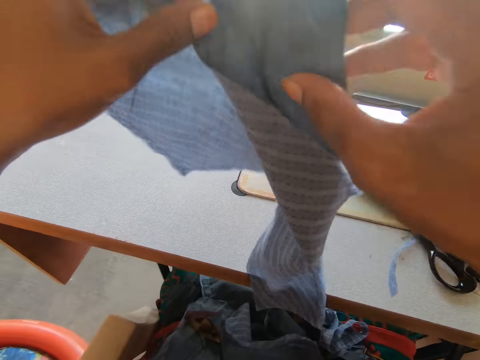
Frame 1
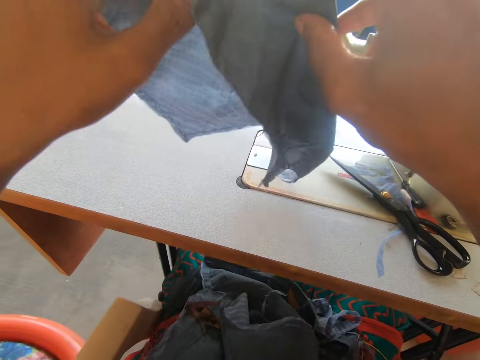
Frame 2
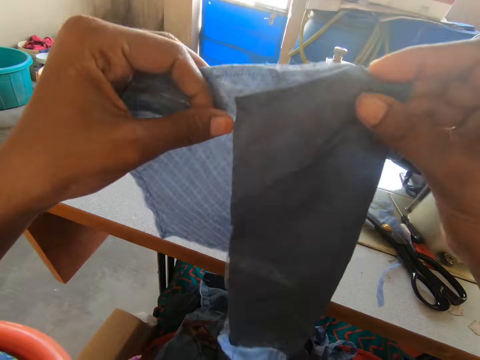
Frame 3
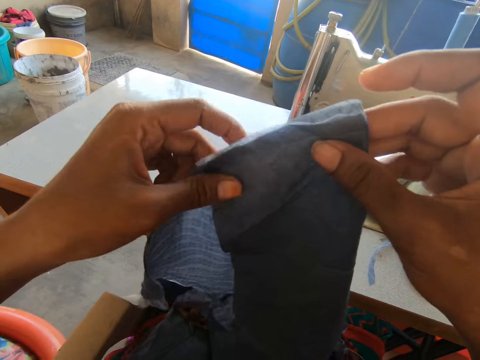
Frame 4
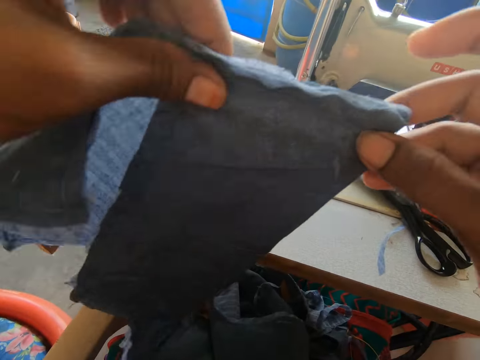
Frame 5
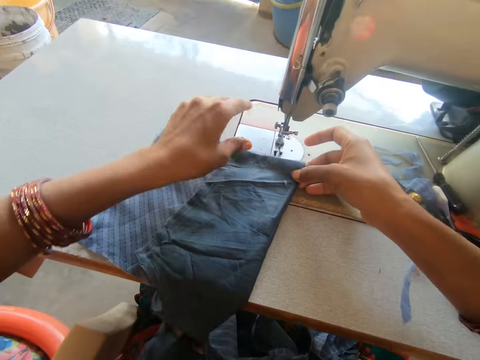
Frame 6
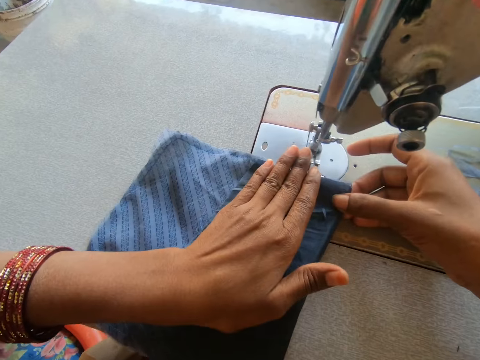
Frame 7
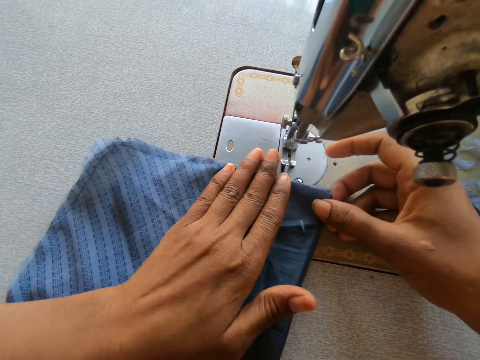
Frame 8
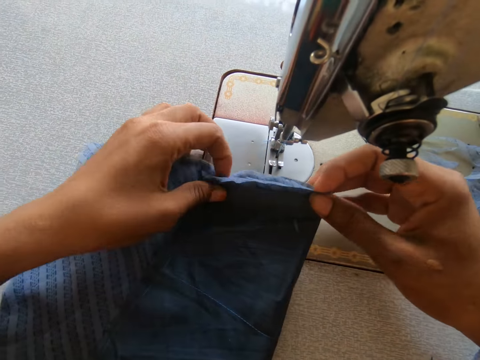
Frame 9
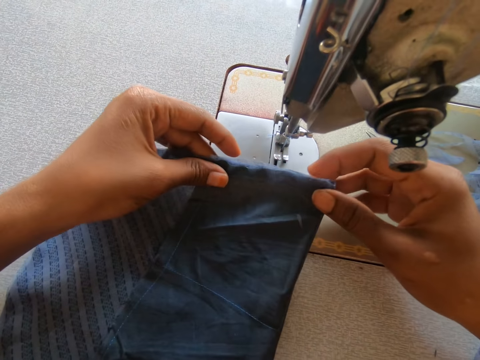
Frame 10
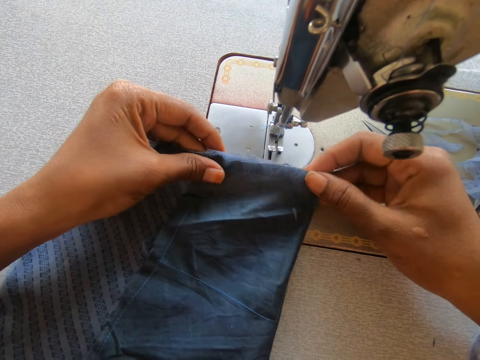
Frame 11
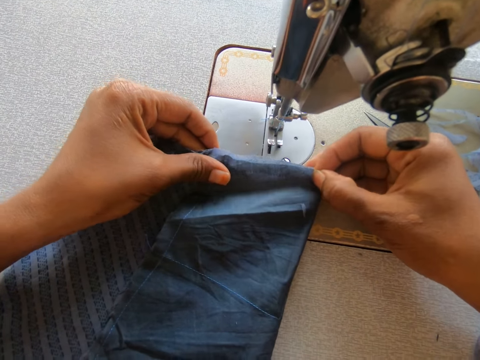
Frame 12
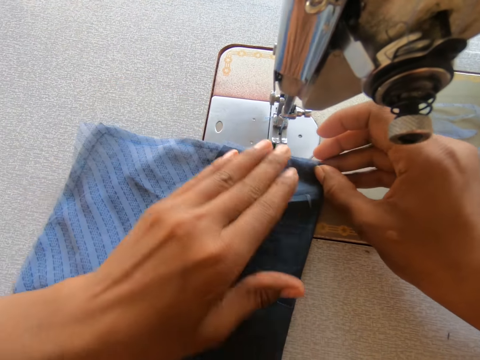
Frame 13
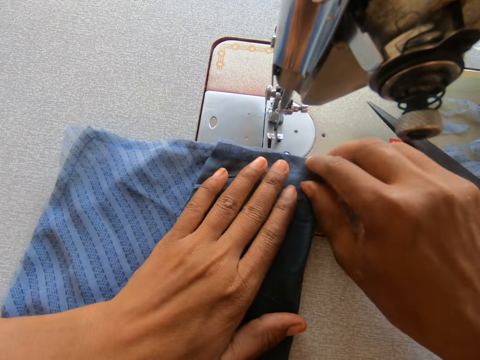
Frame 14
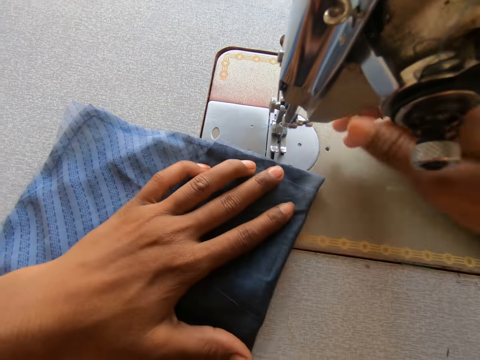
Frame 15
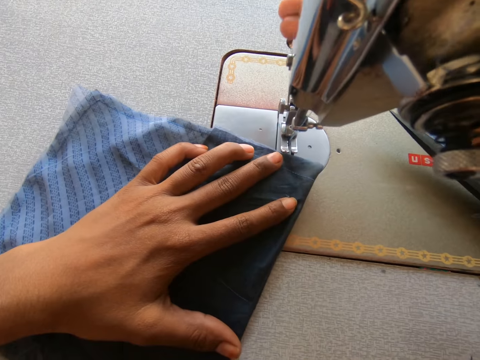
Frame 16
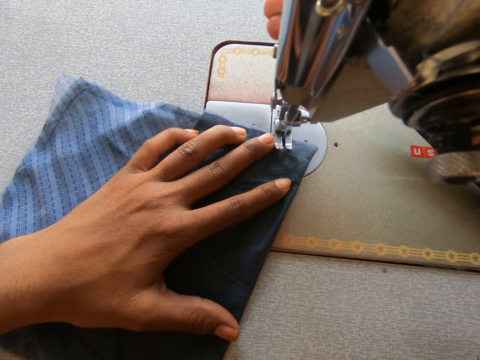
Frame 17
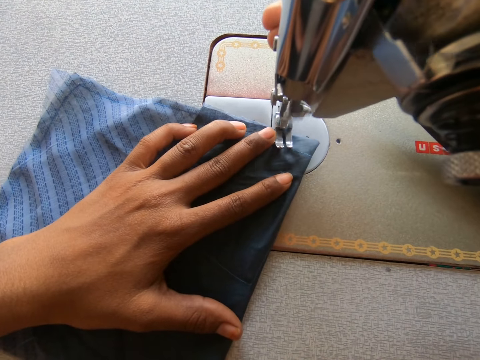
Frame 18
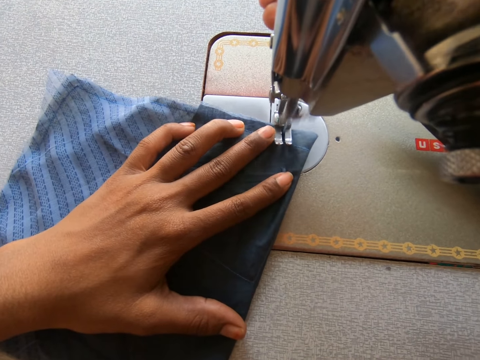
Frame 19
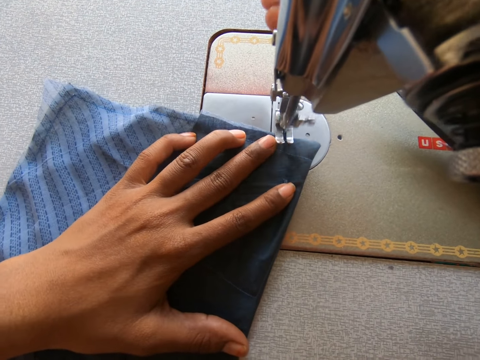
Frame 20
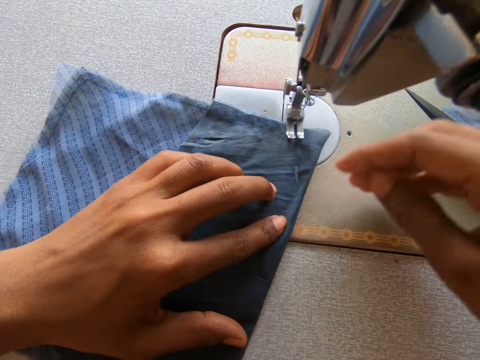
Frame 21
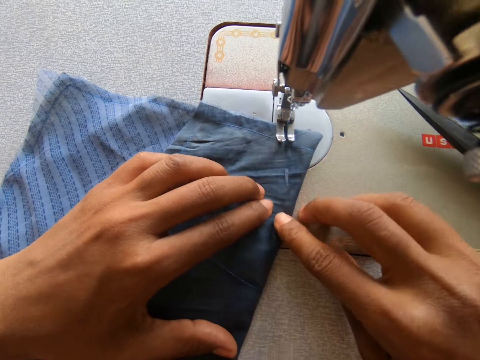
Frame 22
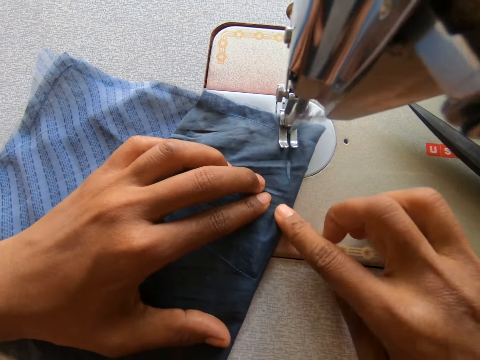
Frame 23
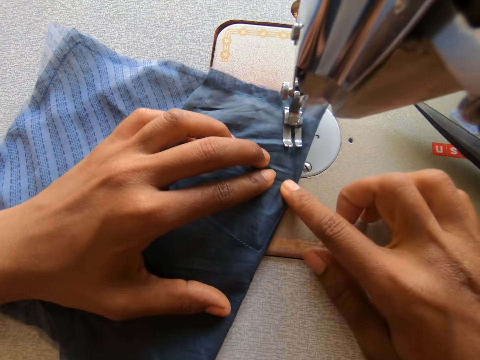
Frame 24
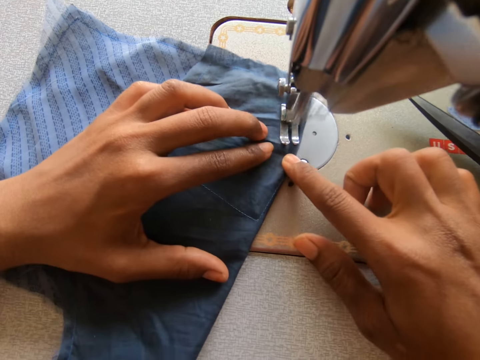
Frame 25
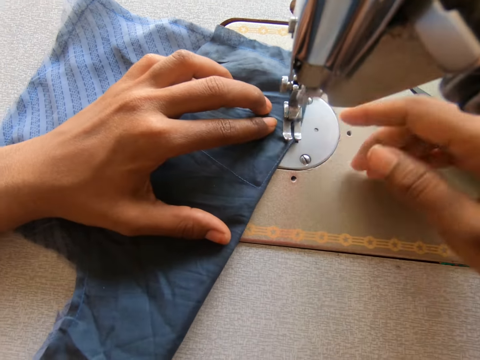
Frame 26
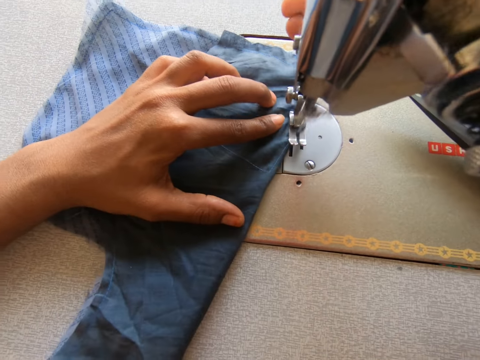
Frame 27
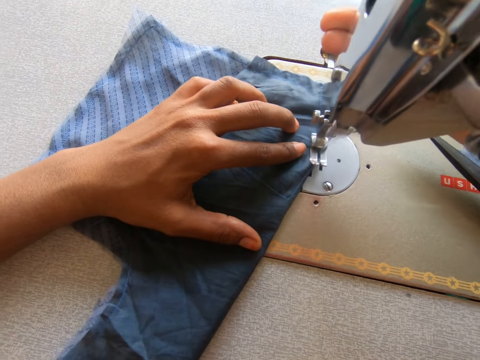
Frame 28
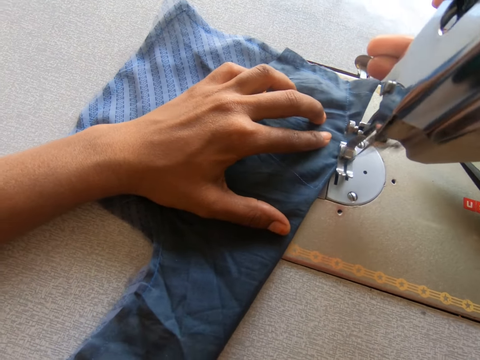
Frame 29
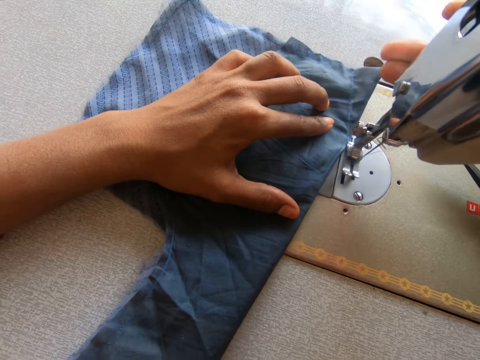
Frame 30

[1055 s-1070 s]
The camera wearer places the cloth on the sewing machine. They touch the sewing machine. They sew a garment. They touch the sewing machine.

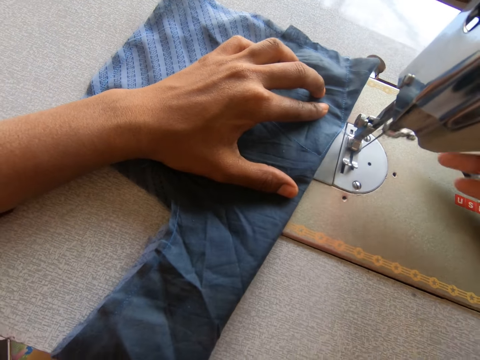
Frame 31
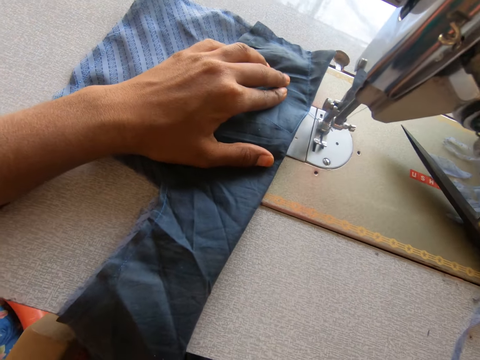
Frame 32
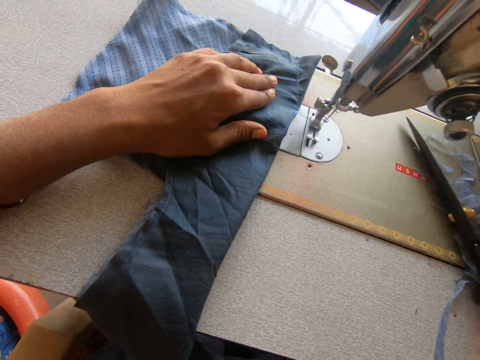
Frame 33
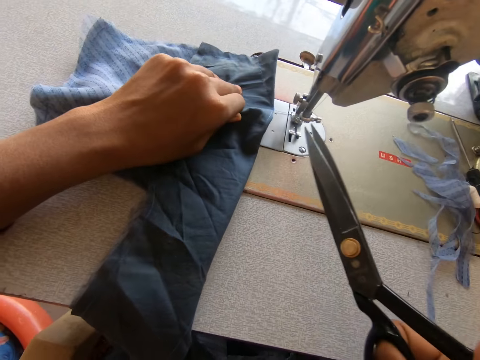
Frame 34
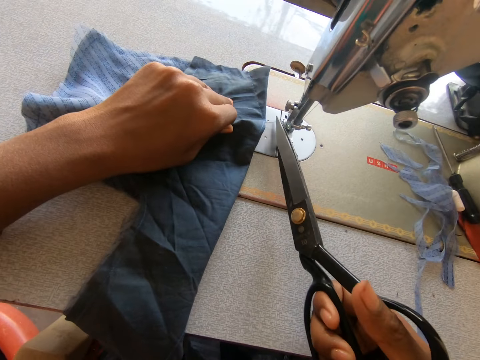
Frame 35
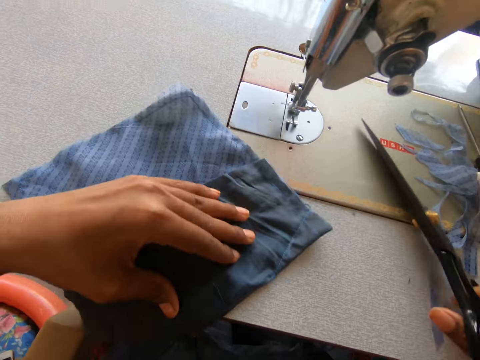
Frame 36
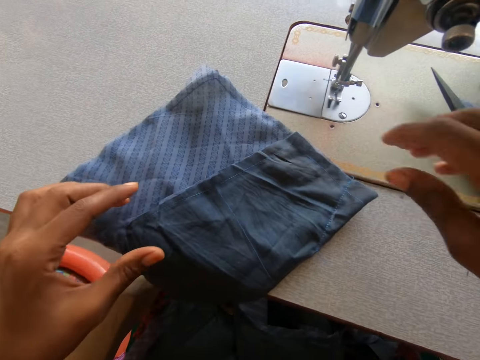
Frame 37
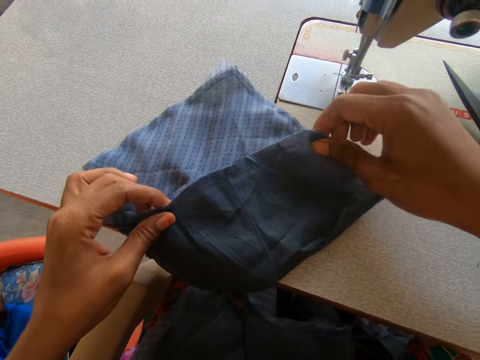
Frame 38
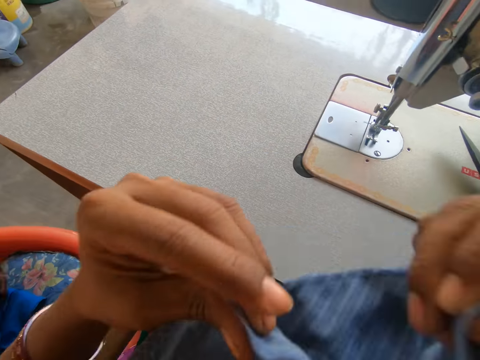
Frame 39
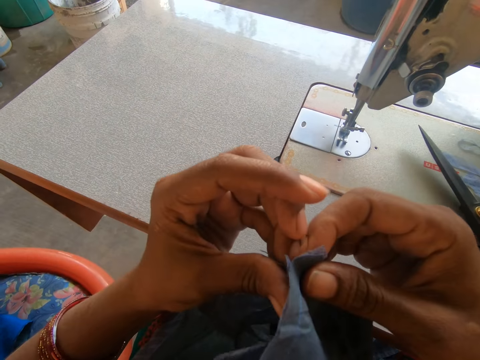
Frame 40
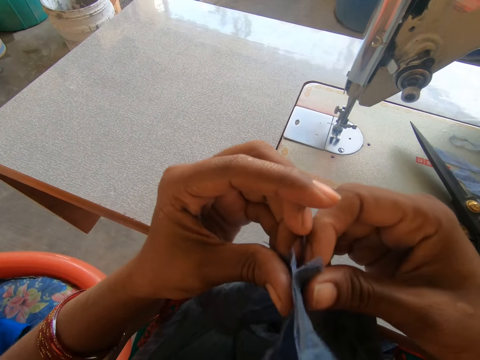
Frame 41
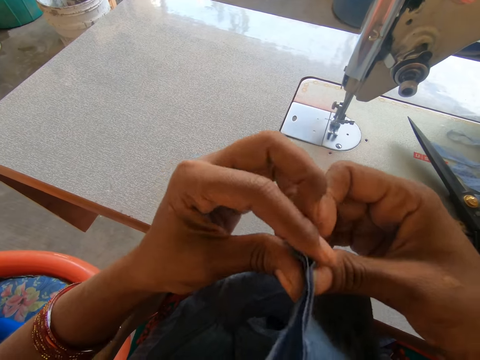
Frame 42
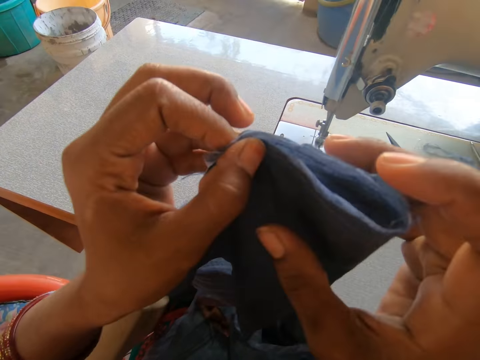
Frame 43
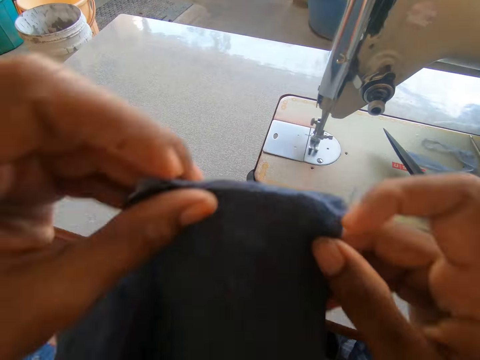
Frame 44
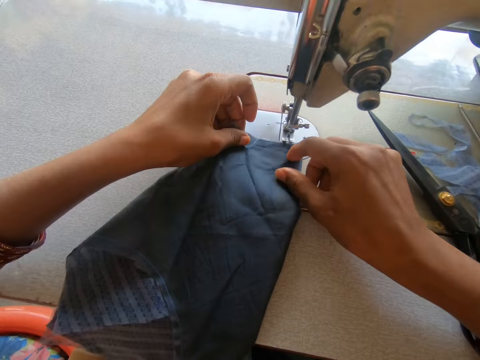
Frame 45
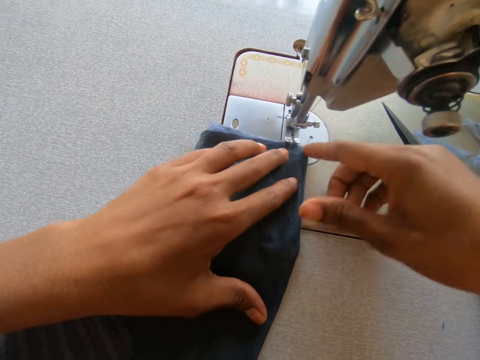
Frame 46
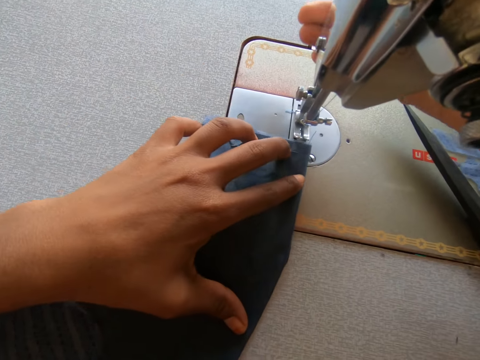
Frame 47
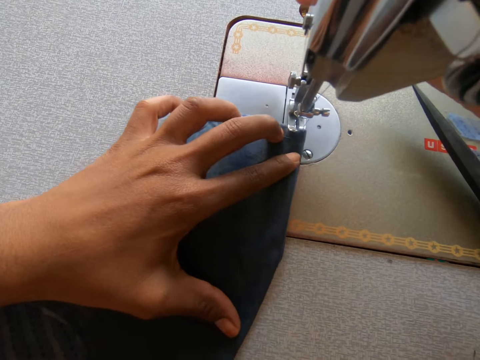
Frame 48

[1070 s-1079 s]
The camera wearer picks up the pair of scissors. They cut a thread on the garment. They place the pair of scissors on the sewing machine. They lift up the garment. They fold the garment. They place the garment on the sewing machine. They turn the needle clamp. They touch the sewing machine.

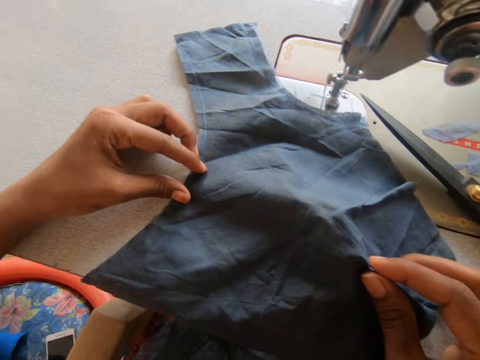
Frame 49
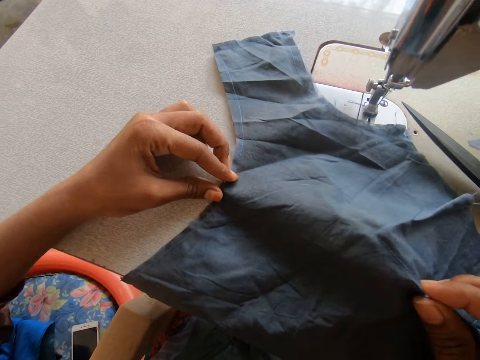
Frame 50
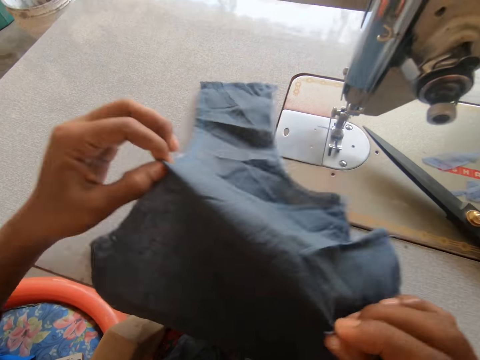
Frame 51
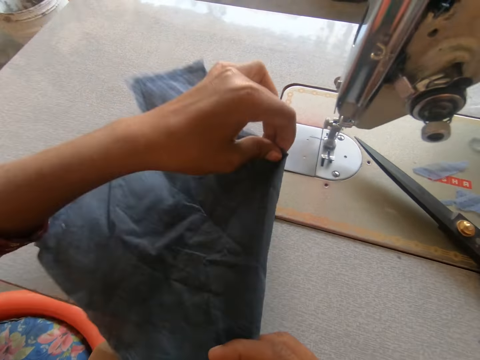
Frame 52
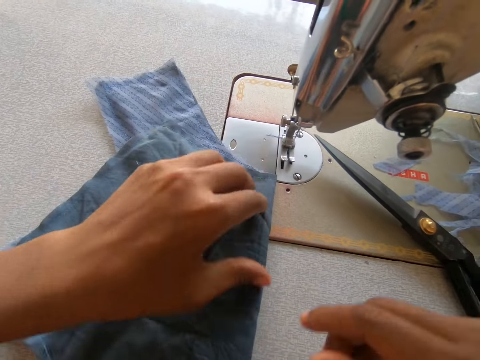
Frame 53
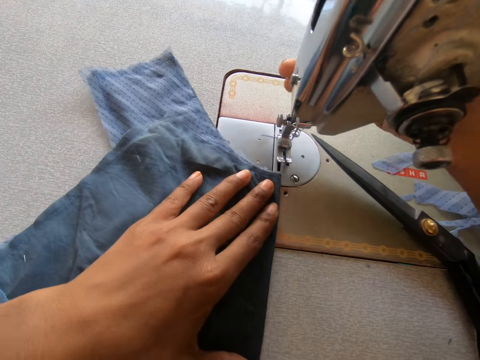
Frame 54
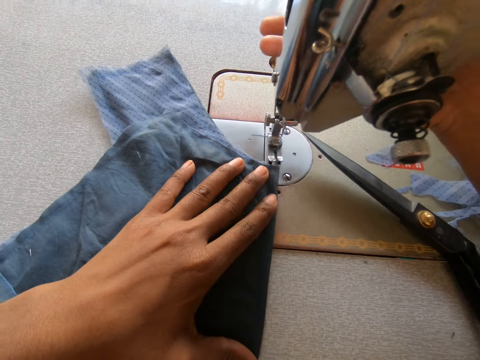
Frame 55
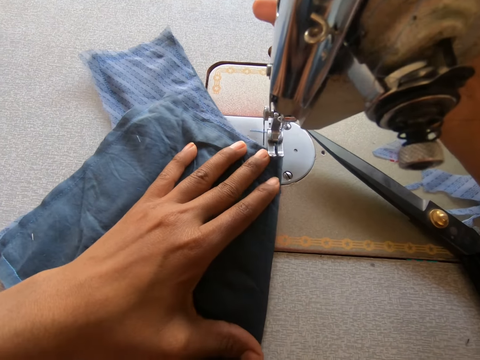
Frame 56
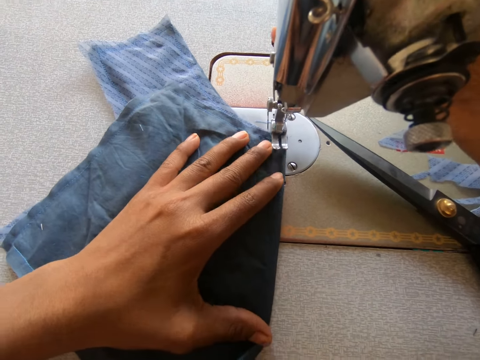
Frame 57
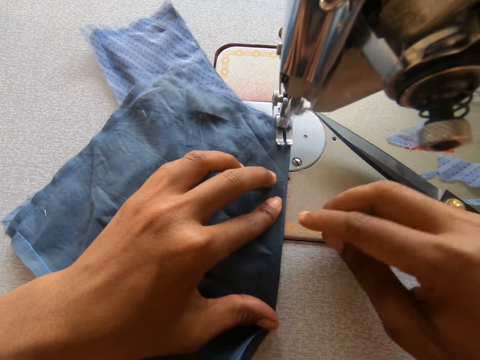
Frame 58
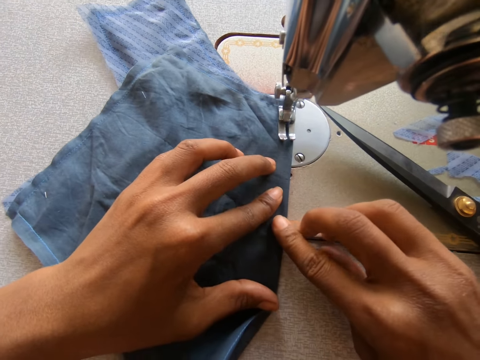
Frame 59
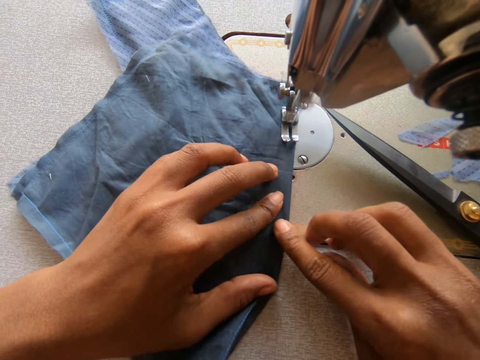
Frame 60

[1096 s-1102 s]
The camera wearer touches the piece of cloth. They fold the piece of cloth. They press the pressure bar lifter. They sew the piece of cloth with a sewing machine.
